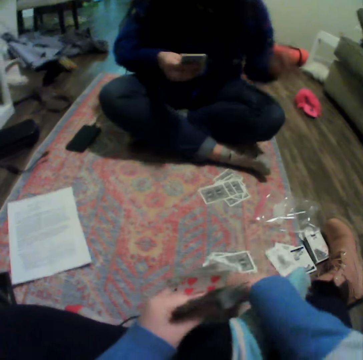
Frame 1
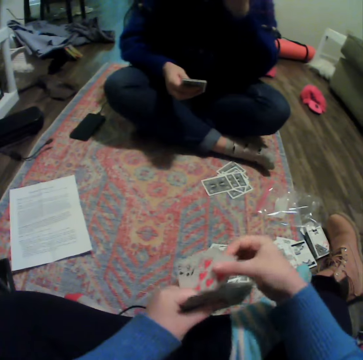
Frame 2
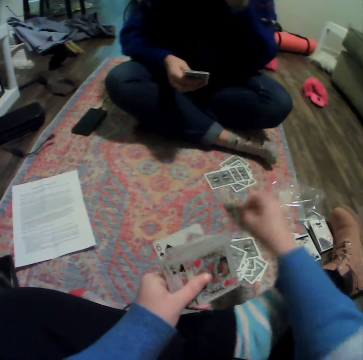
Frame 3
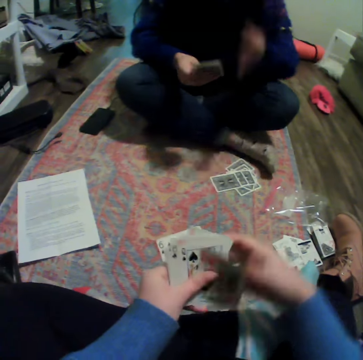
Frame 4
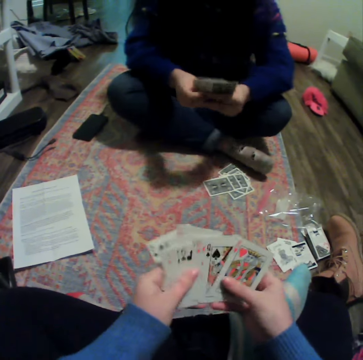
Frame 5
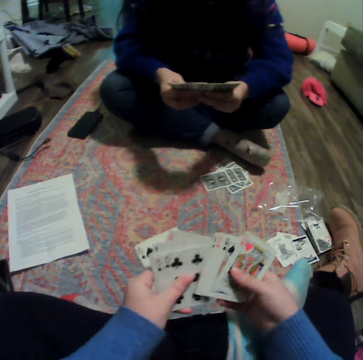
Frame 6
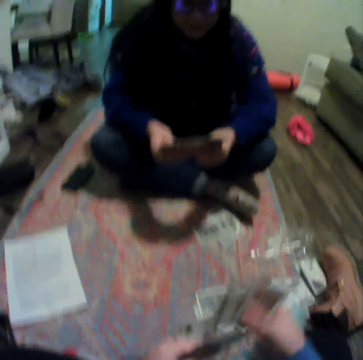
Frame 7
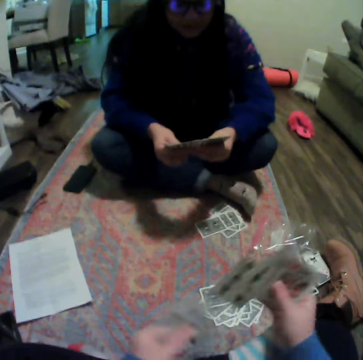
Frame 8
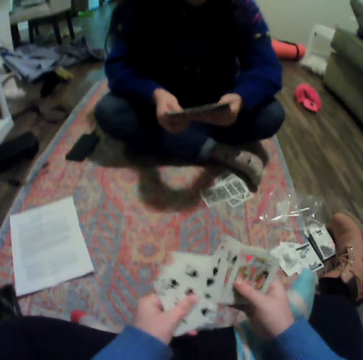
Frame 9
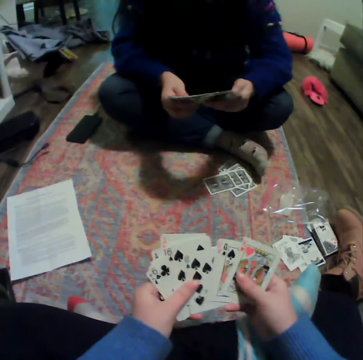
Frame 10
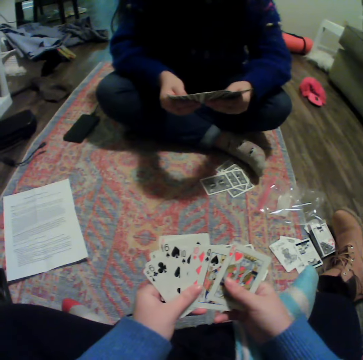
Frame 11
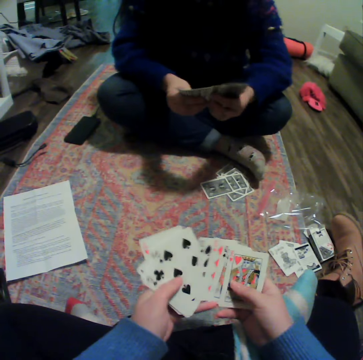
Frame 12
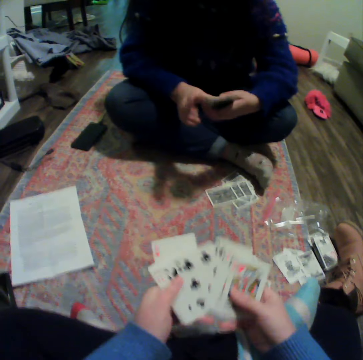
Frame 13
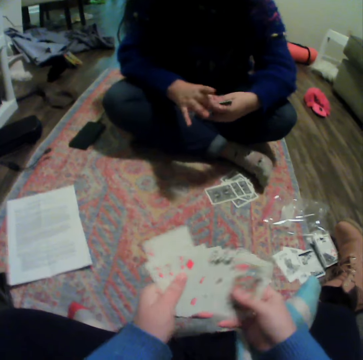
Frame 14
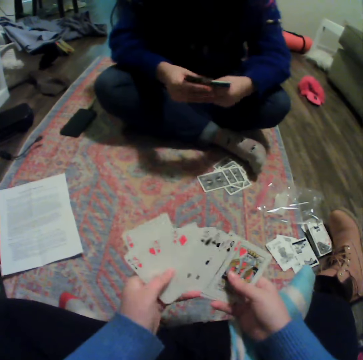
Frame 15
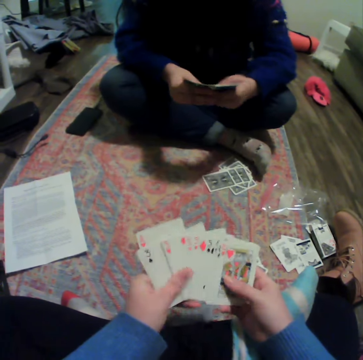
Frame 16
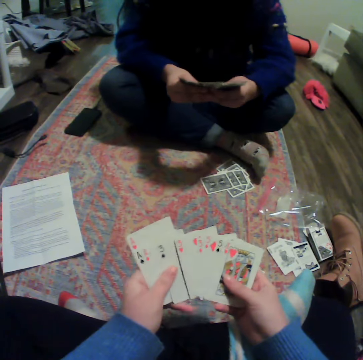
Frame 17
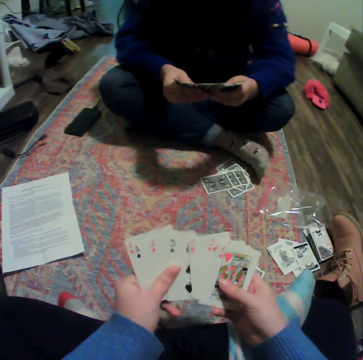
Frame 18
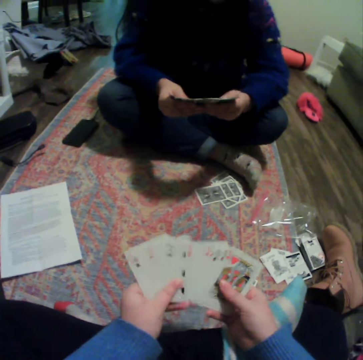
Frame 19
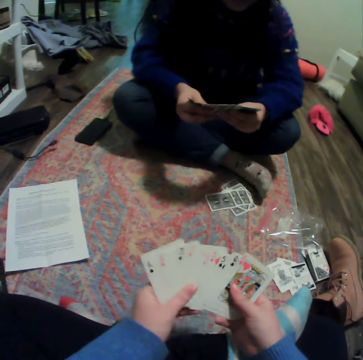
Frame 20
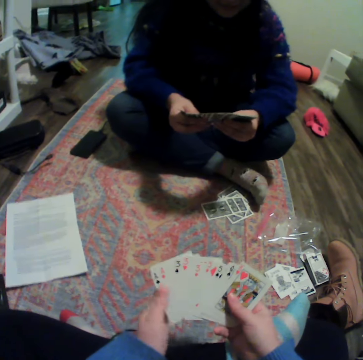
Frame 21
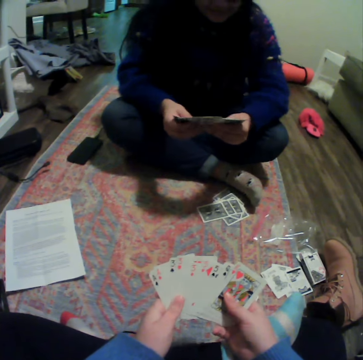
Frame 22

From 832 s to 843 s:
The camera wearer drops a card on the floor. They do so again. A woman organizes her cards. The woman spreads the cards. The camera wearer spreads cards. They organize their cards. The woman gathers cards and spreads cards.

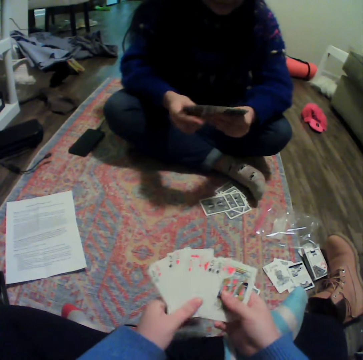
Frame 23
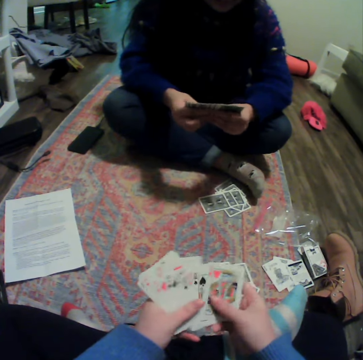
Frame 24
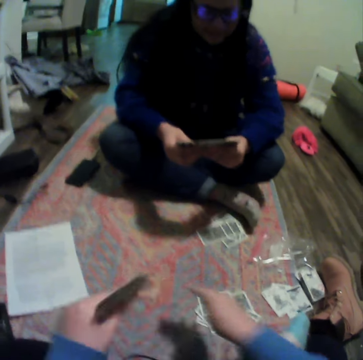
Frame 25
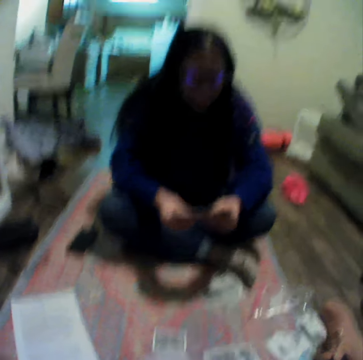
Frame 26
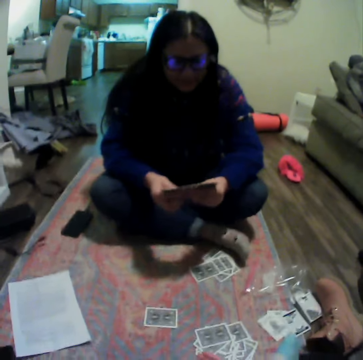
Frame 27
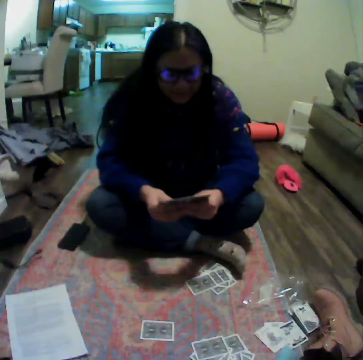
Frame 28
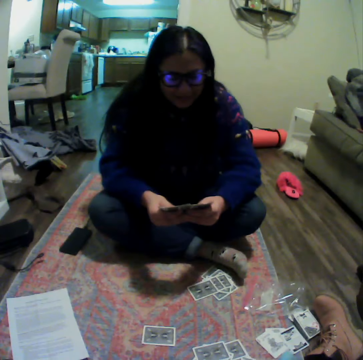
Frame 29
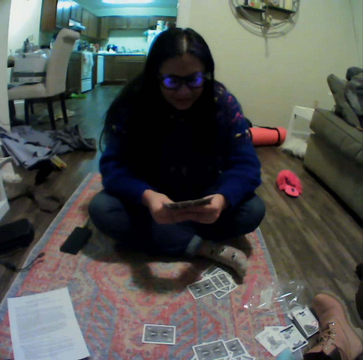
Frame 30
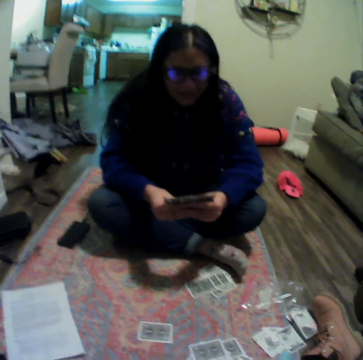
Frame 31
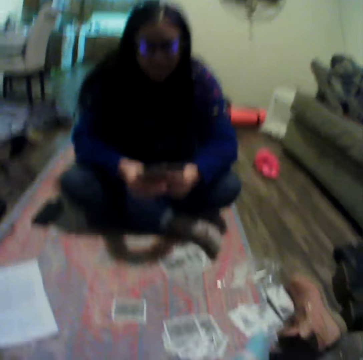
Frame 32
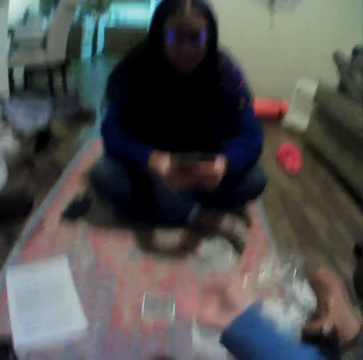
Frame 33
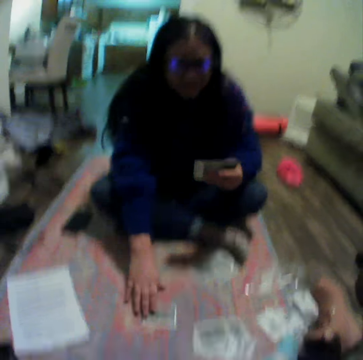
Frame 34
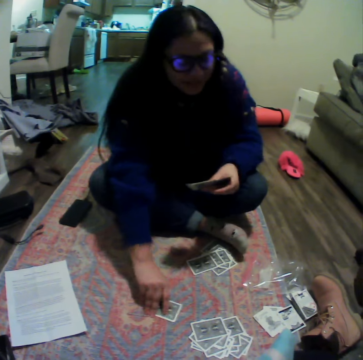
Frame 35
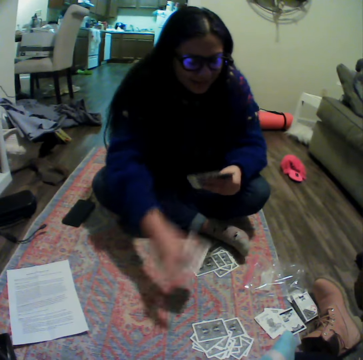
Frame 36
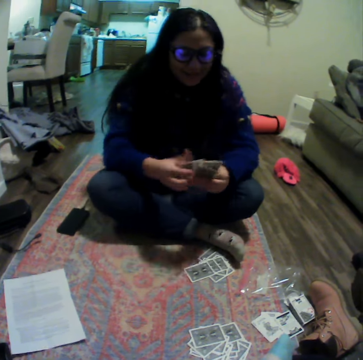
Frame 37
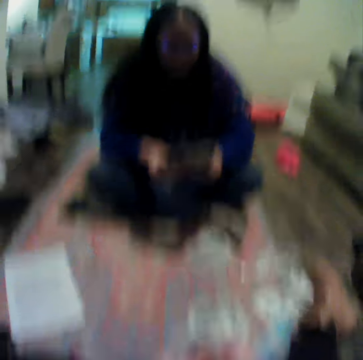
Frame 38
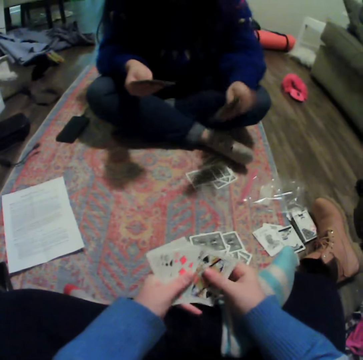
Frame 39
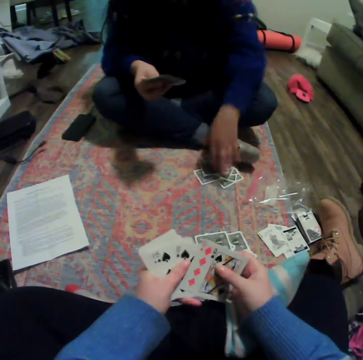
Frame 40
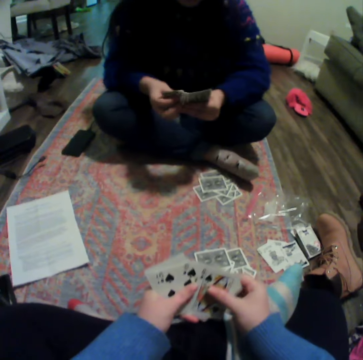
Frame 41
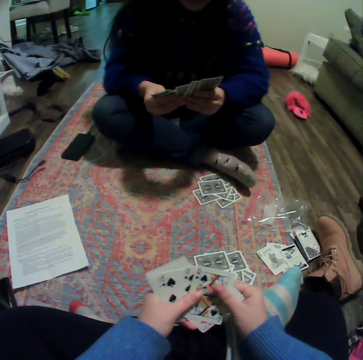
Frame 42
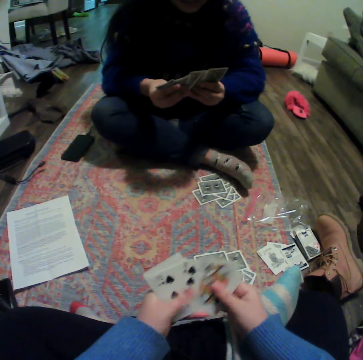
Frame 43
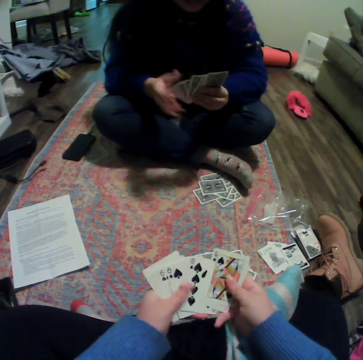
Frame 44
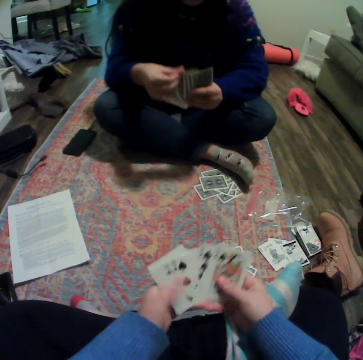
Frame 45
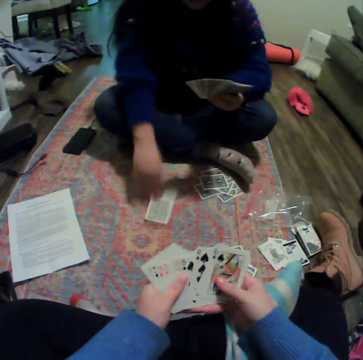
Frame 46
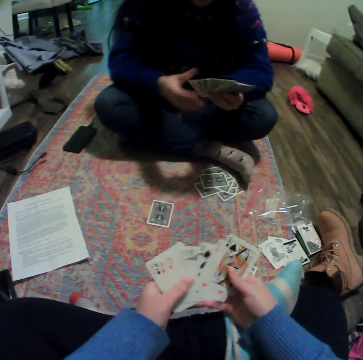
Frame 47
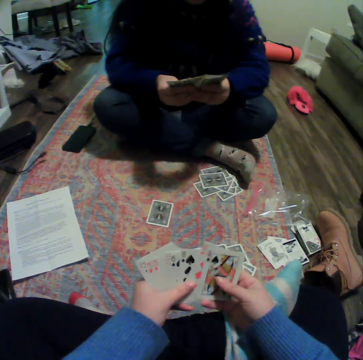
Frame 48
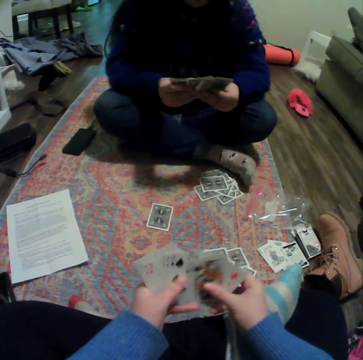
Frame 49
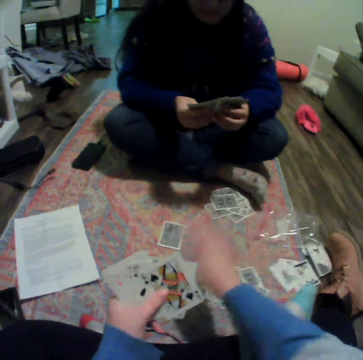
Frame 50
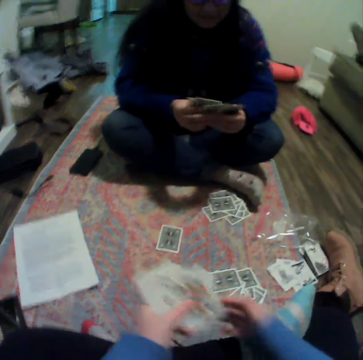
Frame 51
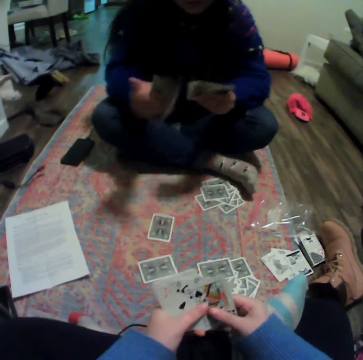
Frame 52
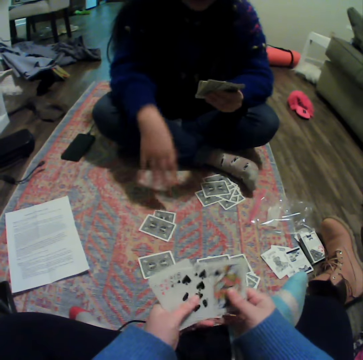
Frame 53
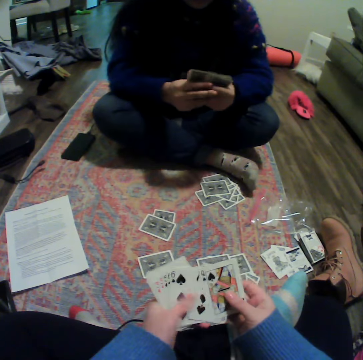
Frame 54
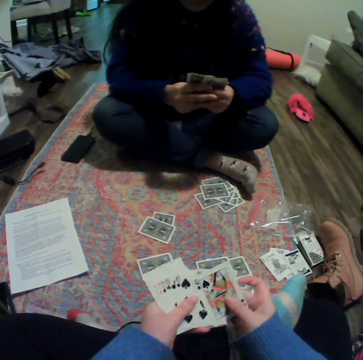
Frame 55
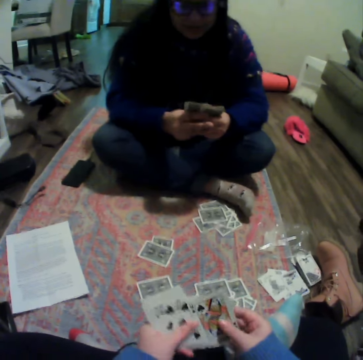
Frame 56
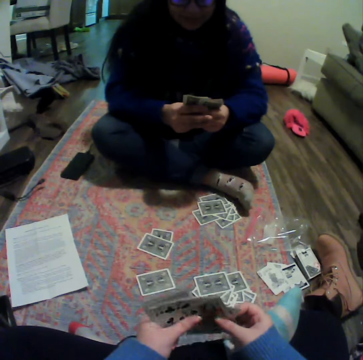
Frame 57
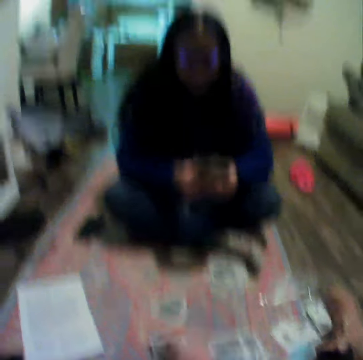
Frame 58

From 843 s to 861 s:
The camera wearer places a card on the carpet. They move a hand. A woman picks up a card on the carpet and talks to the camera wearer. The woman puts the card on other cards. The camera wearer spreads cards. The woman places some cards on the carpet. The woman spreads cards. The woman places a card on the carpet. The camera wearer places a card on the carpet. The woman spreads cards. The woman places a card on the carpet and plays a card. The camera wearer spreads cards.

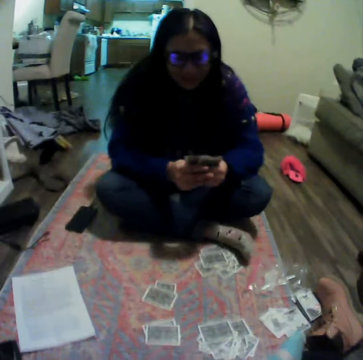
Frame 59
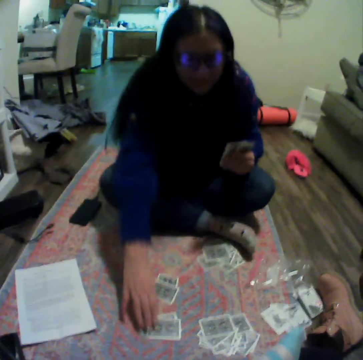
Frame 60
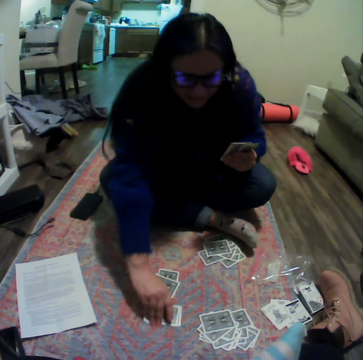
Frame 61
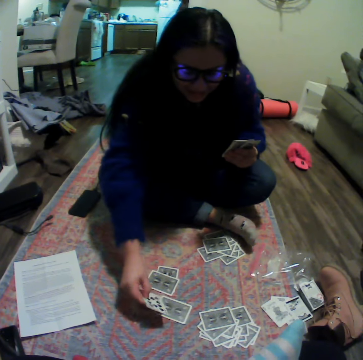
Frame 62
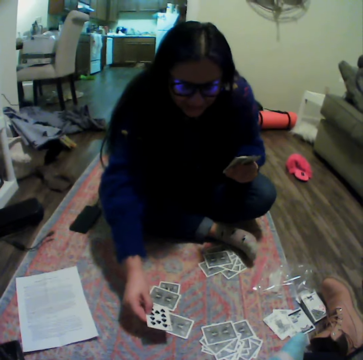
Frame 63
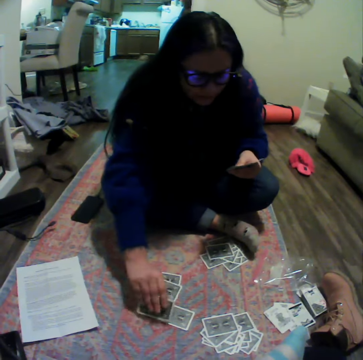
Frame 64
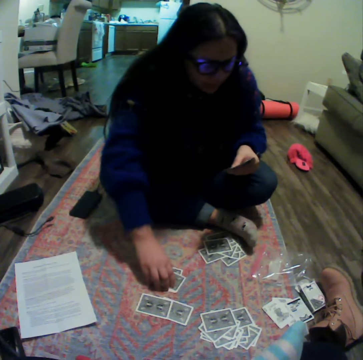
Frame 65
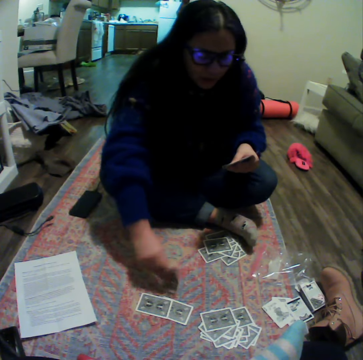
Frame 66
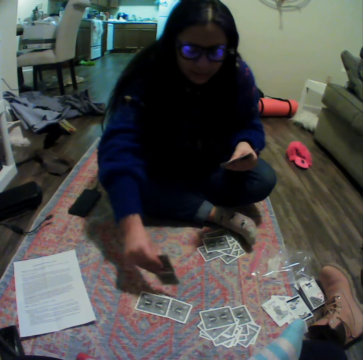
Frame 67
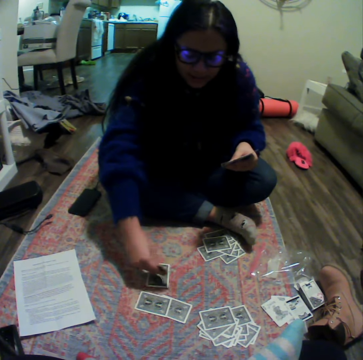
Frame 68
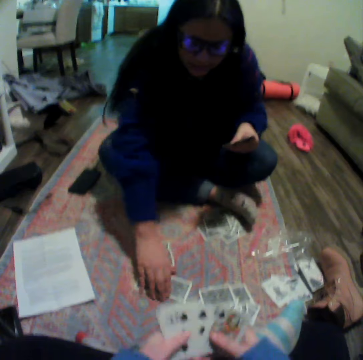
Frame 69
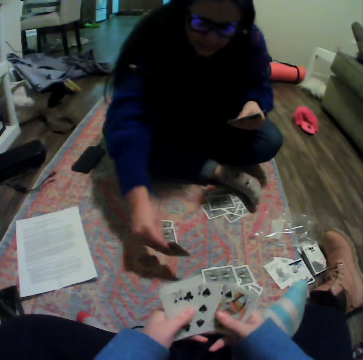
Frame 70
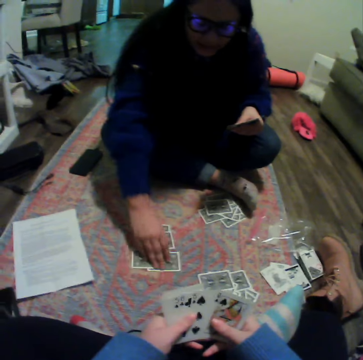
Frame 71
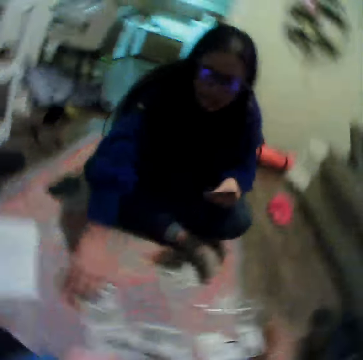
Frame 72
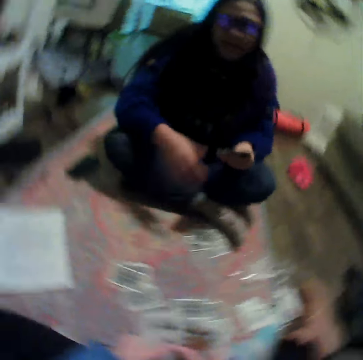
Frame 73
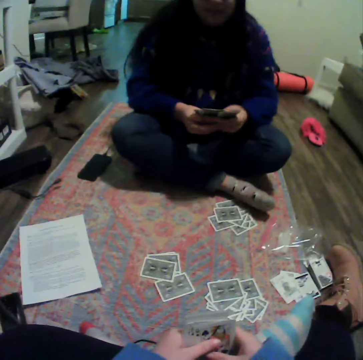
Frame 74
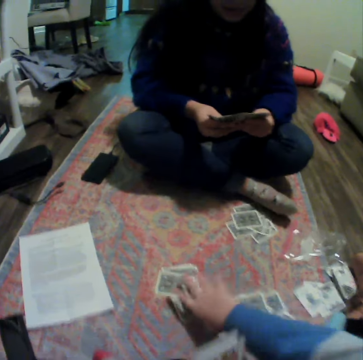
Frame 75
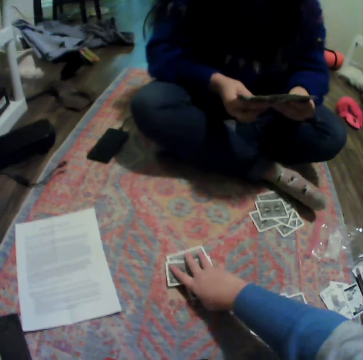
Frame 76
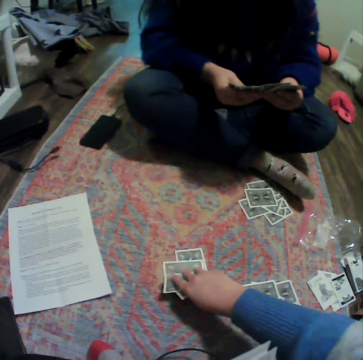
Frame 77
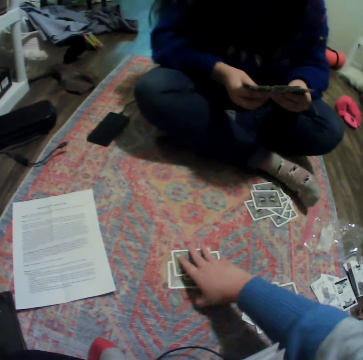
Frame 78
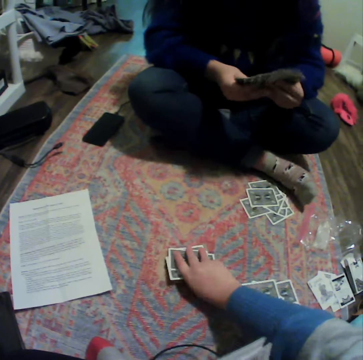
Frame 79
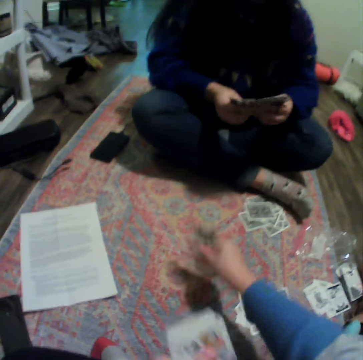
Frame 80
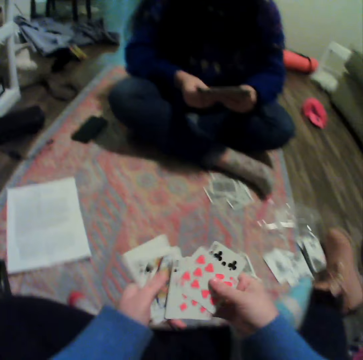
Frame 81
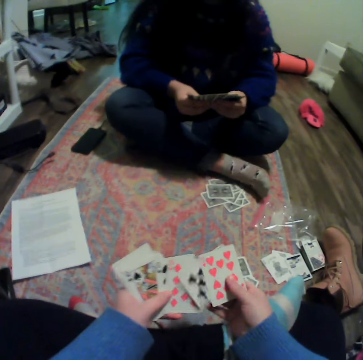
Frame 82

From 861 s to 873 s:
The camera wearer places a card on the carpet. A woman overturns the cards on the carpet. The woman looks at the card. The woman puts a card on the floor. She does so again. The camera wearer spreads cards and organizes their cards. The woman talks to the camera wearer and spreads cards. The camera wearer picks up some cards on the carpet. They spread cards.
